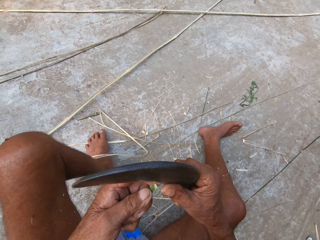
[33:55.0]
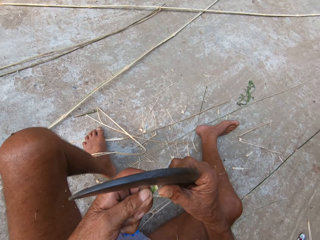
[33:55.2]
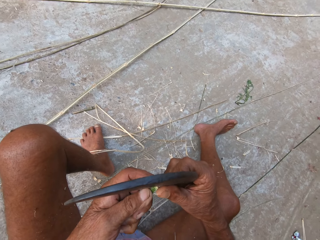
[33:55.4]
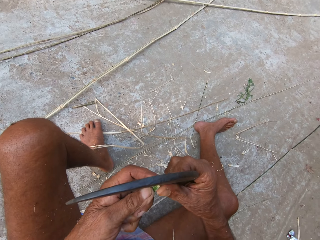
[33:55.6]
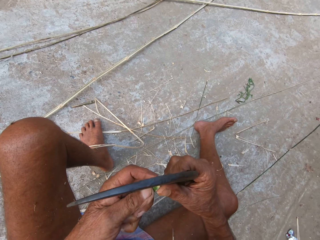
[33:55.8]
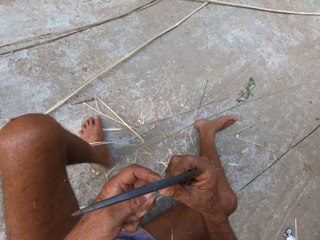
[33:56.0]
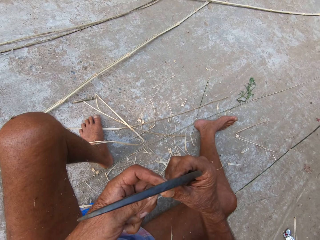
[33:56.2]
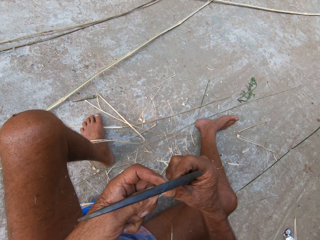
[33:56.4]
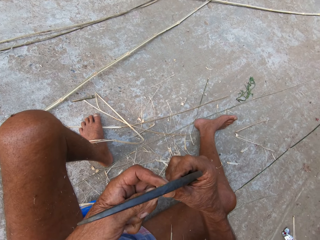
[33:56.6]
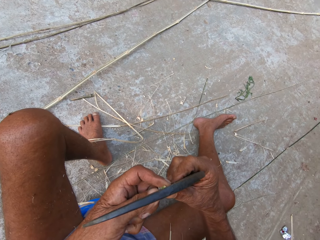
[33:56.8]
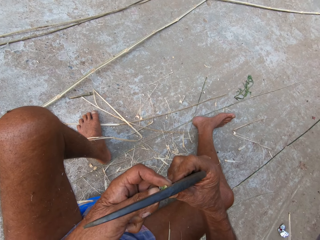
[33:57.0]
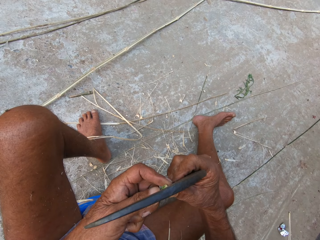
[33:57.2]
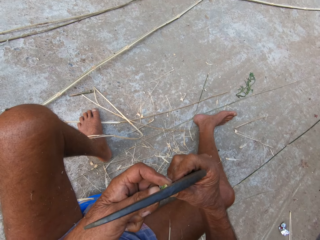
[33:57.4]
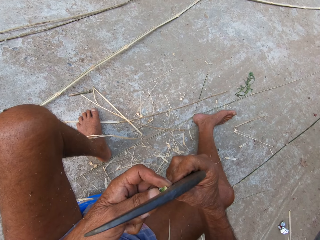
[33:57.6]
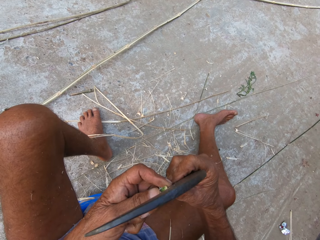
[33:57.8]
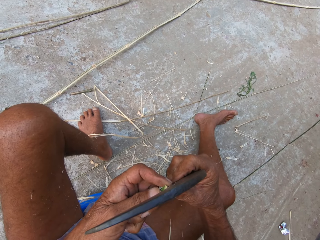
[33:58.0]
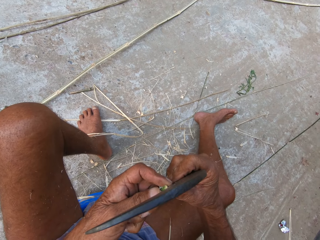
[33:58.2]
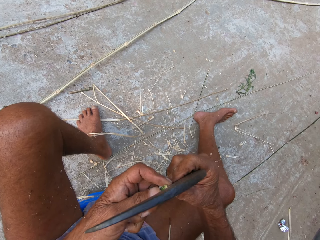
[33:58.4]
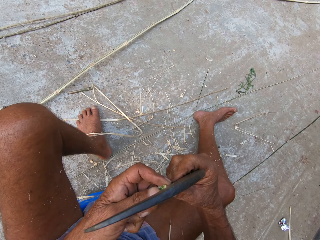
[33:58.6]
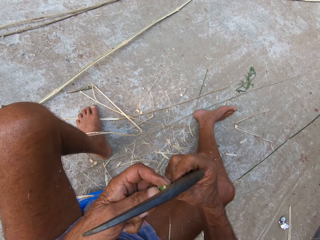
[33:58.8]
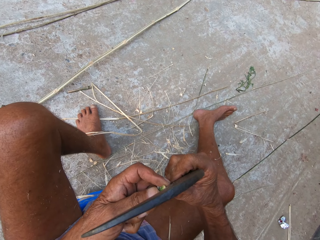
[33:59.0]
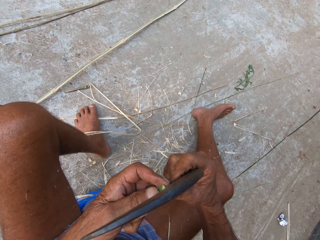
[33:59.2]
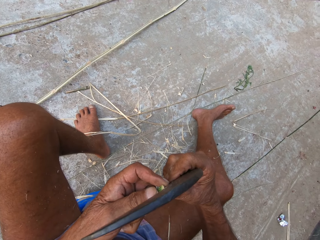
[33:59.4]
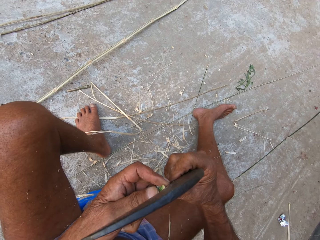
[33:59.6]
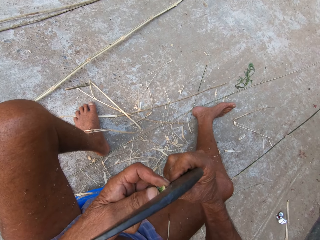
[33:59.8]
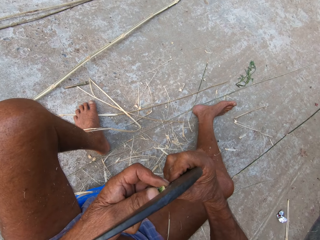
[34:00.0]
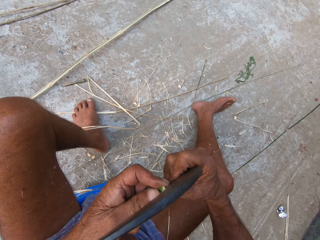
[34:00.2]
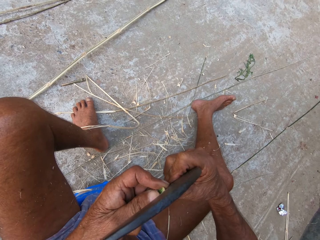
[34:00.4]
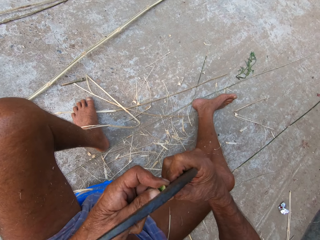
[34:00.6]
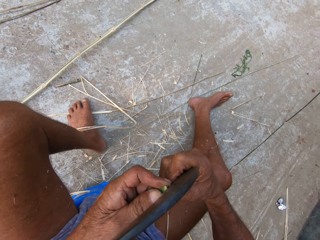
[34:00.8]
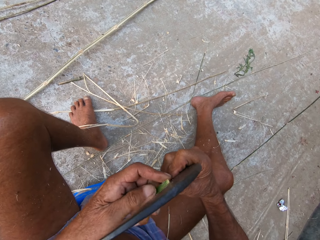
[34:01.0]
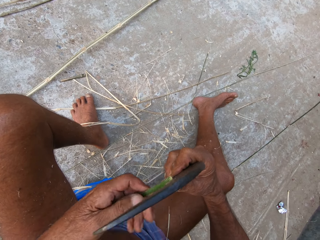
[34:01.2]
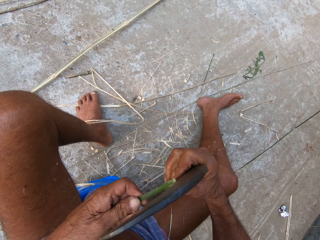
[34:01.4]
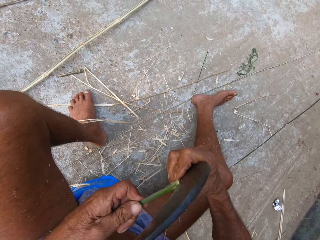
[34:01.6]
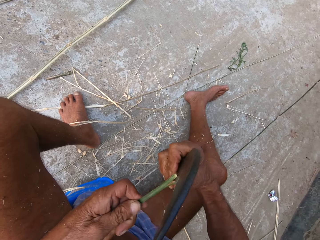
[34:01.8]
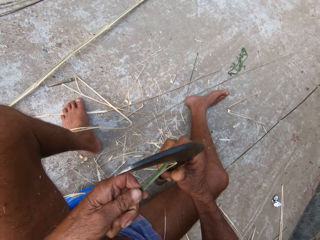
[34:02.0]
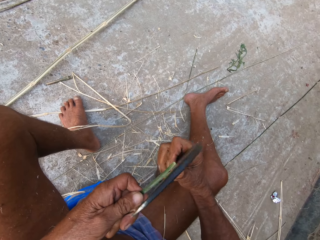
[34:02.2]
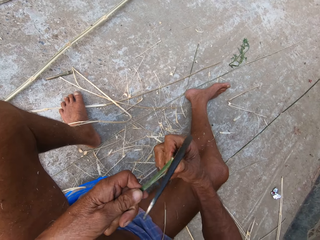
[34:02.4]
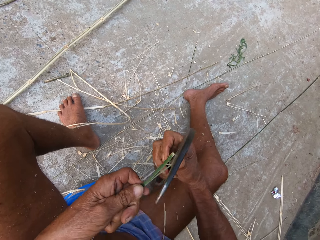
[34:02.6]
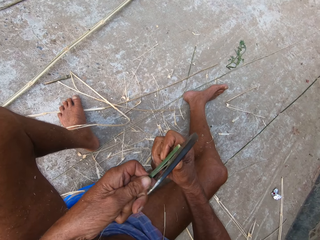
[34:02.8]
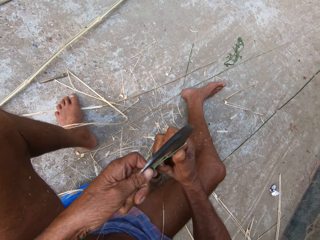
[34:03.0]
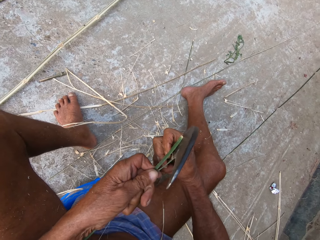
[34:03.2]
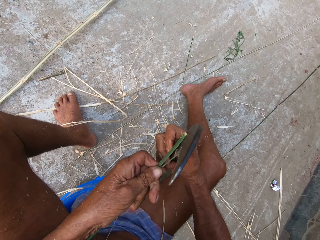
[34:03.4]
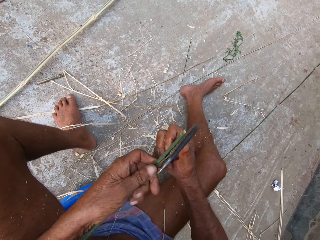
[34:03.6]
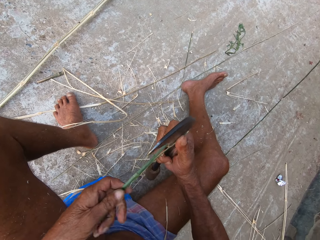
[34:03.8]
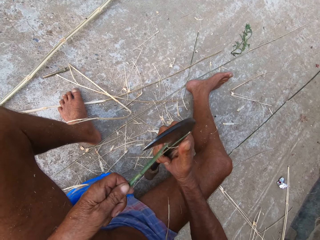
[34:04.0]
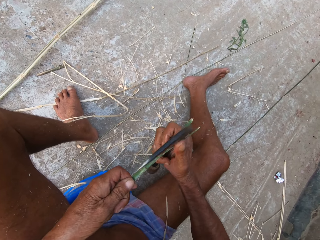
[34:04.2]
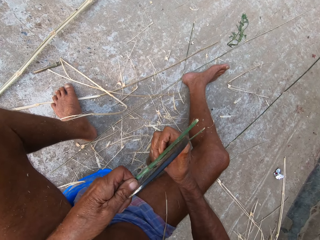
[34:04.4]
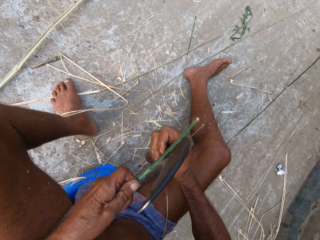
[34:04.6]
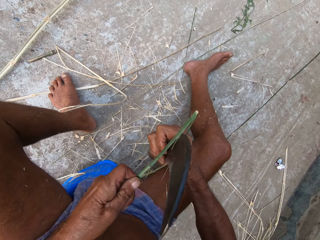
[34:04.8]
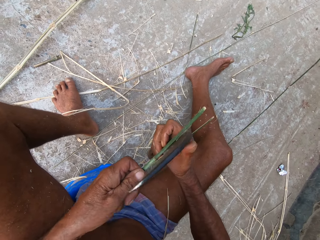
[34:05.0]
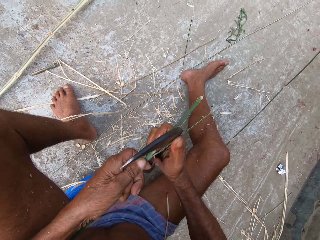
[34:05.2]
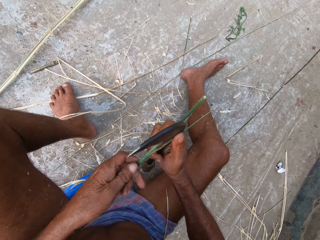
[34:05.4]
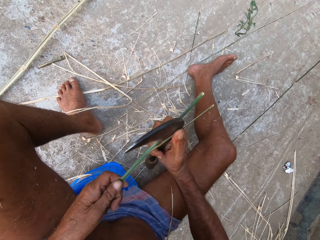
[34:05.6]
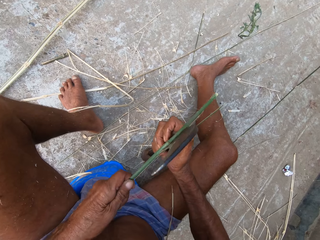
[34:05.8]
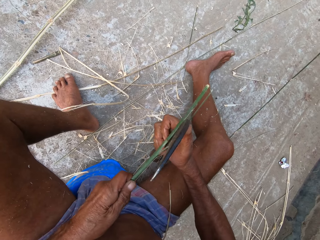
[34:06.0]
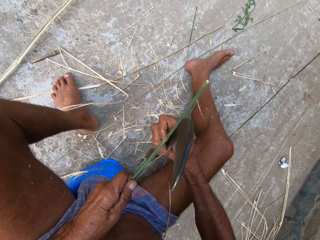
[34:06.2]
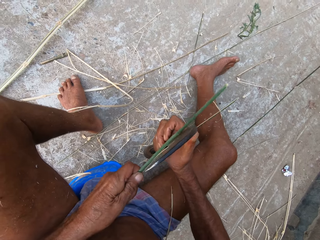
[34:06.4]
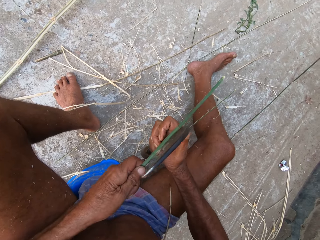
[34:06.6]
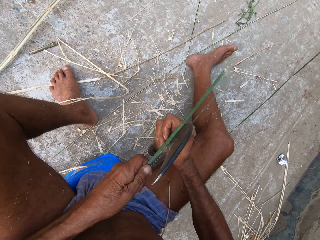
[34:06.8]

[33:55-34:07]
The camera wearer splits the bamboo stick with the sickle in his right hand. He cuts the stick.

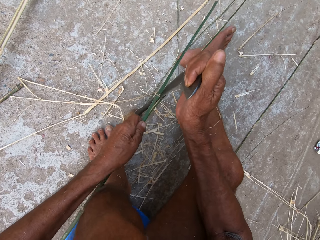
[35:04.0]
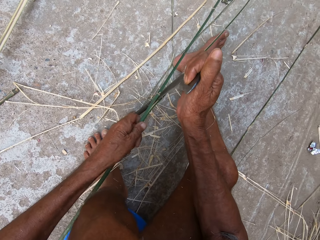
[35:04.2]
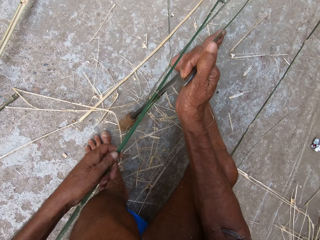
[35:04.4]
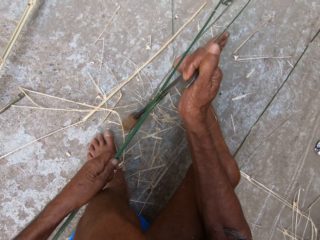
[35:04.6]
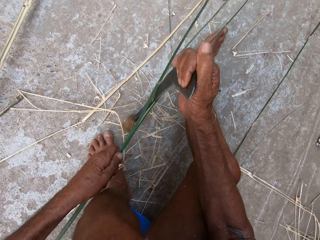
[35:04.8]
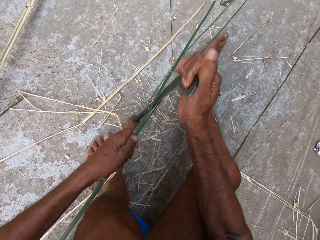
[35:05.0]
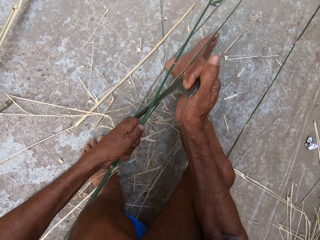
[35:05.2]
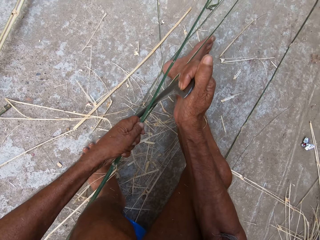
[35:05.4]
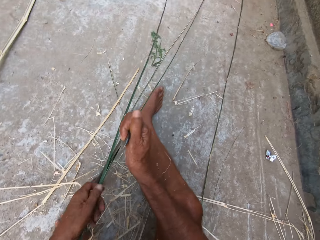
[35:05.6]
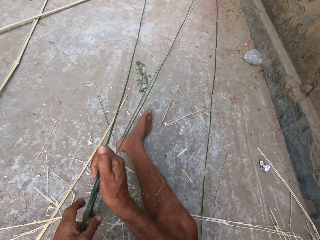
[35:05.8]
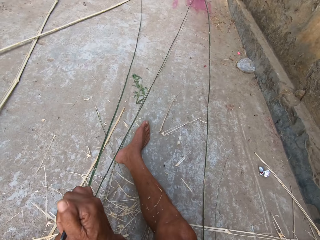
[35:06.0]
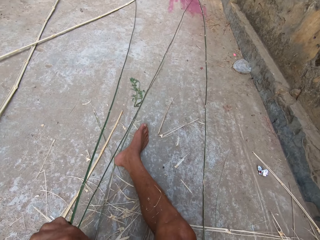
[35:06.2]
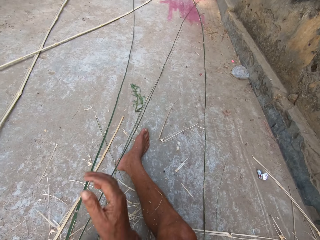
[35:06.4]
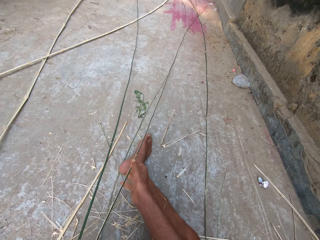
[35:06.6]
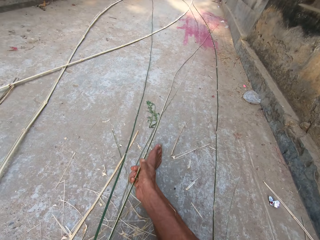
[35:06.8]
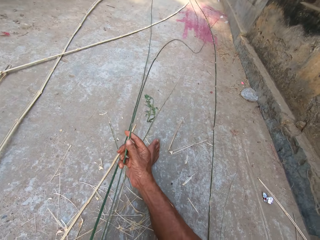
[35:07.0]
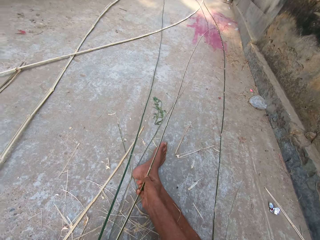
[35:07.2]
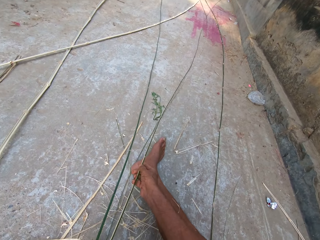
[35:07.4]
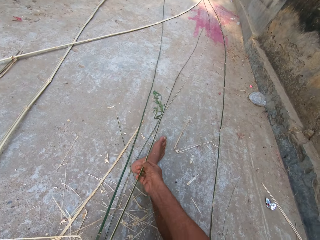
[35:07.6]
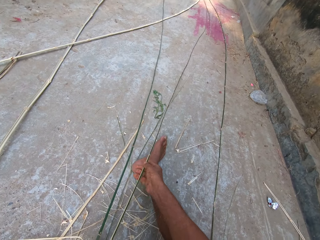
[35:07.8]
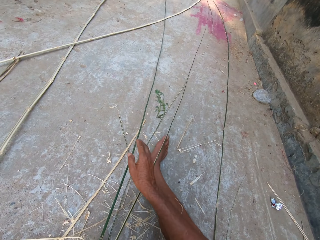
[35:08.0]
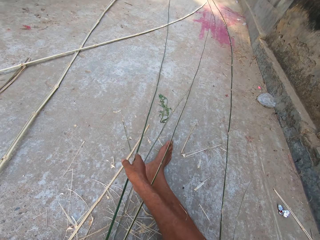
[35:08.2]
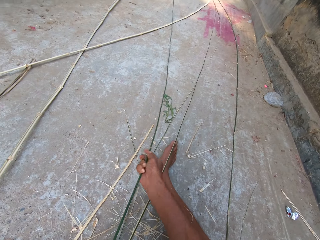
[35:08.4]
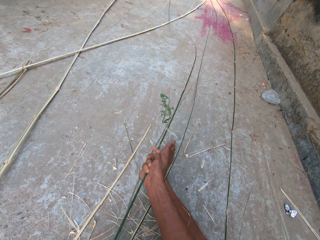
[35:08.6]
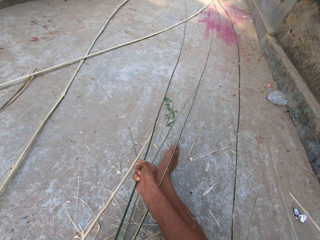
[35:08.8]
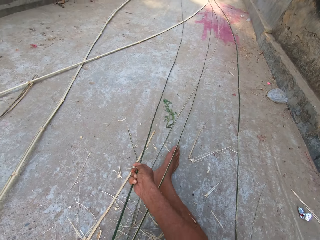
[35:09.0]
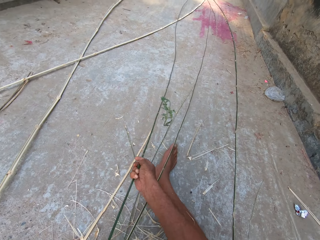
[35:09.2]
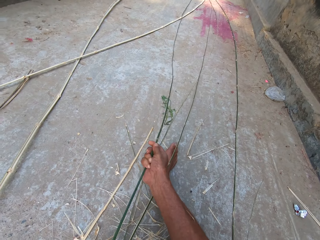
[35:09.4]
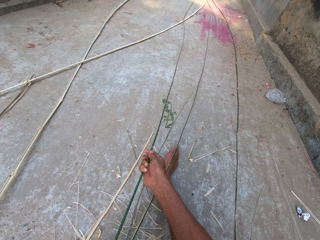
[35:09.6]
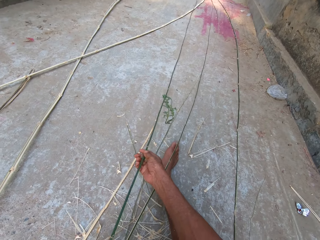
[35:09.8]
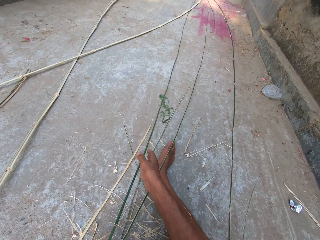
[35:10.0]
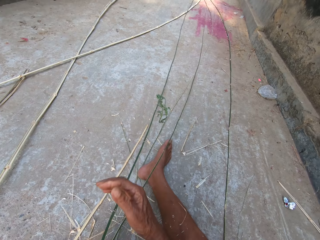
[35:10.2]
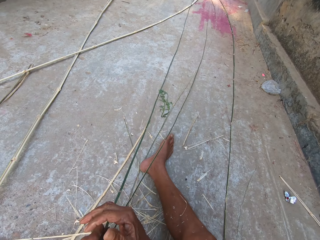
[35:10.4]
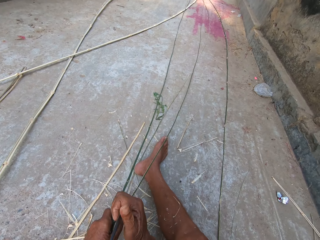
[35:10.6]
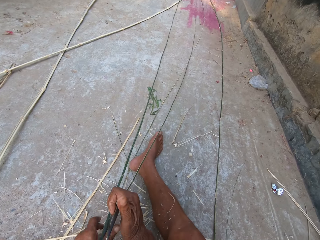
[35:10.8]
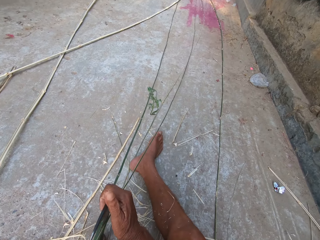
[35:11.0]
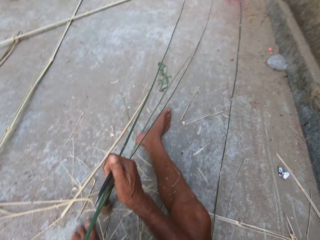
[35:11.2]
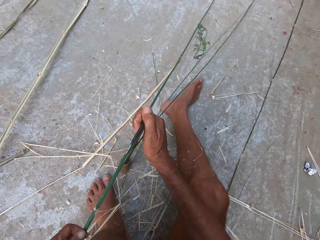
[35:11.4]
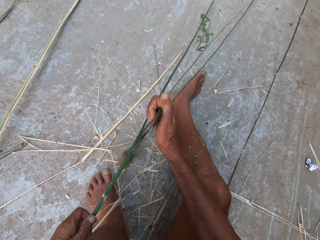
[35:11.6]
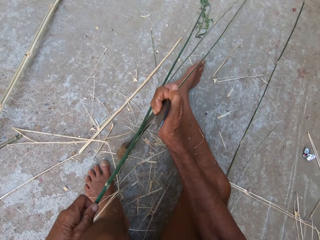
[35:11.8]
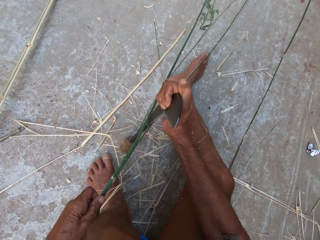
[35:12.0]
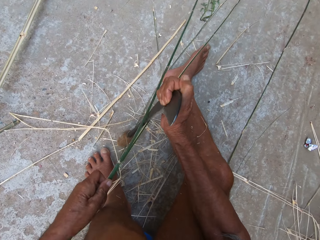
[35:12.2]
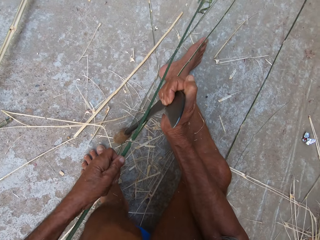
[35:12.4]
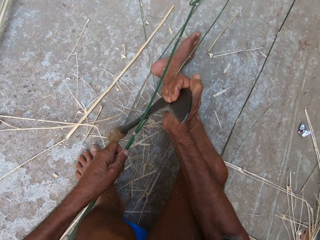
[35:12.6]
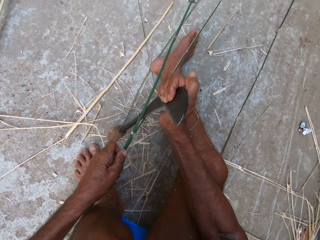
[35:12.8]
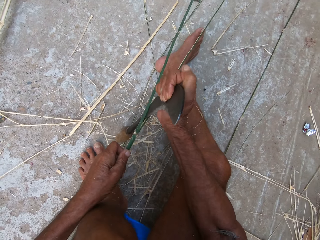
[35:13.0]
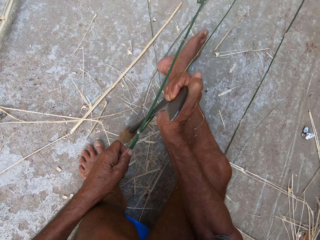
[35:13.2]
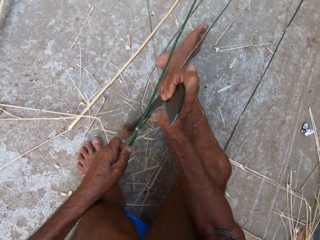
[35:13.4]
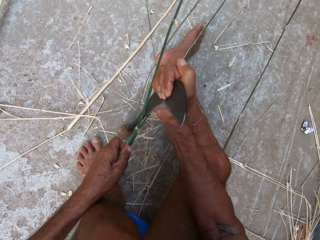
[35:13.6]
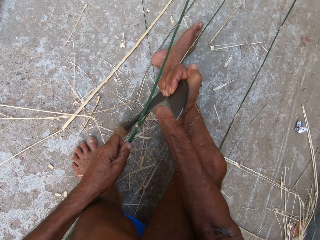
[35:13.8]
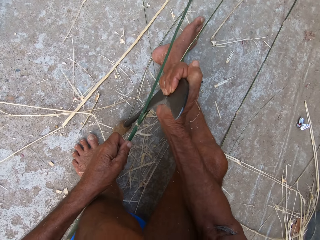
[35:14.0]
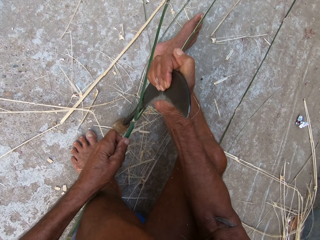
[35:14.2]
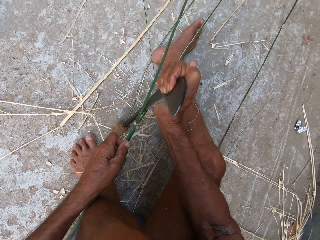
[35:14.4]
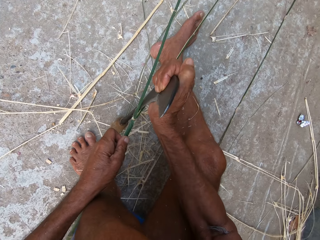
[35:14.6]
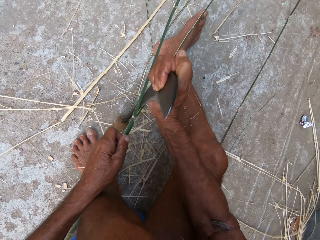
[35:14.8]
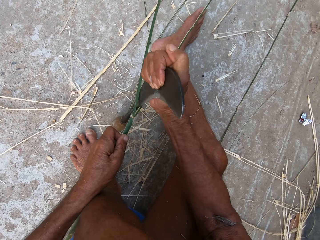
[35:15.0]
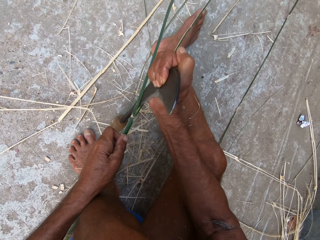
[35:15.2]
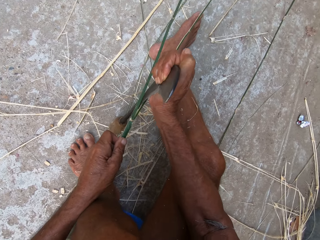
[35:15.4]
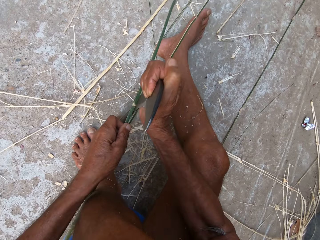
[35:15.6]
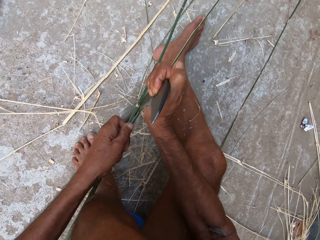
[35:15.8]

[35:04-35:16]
The camera wearer holds the sickle with his left hand. He adjusts the bamboo stick with his right hand. He splits the bamboo stick with the sickle in his right hand.
